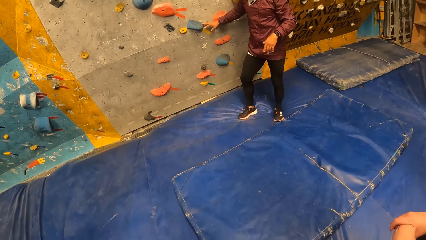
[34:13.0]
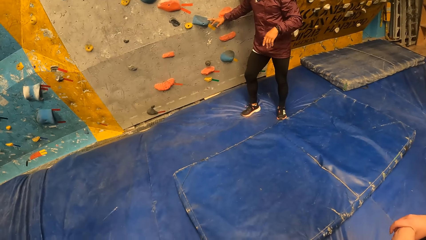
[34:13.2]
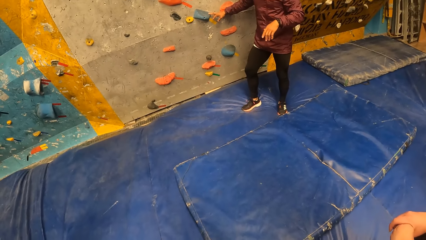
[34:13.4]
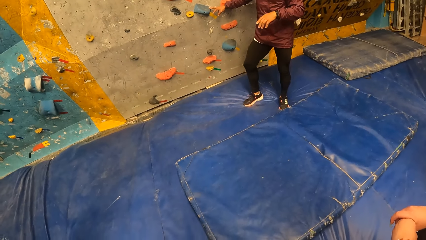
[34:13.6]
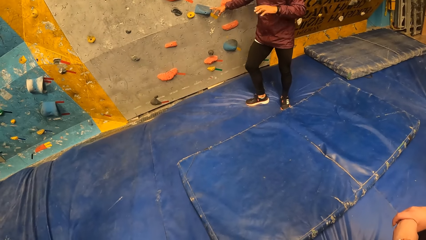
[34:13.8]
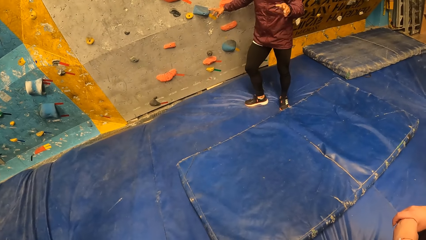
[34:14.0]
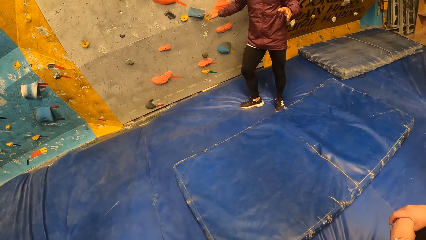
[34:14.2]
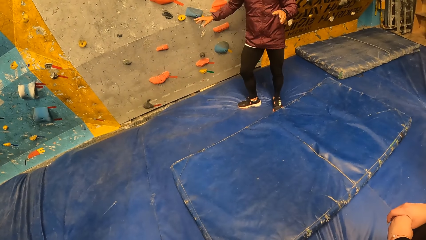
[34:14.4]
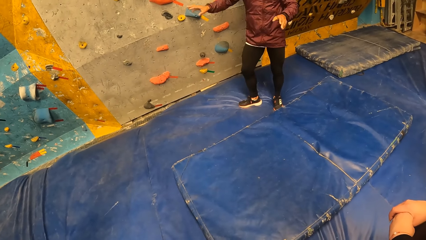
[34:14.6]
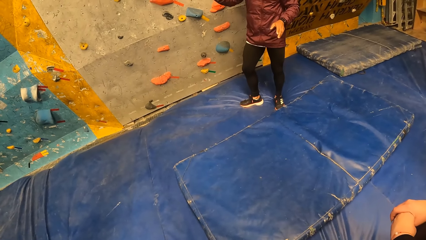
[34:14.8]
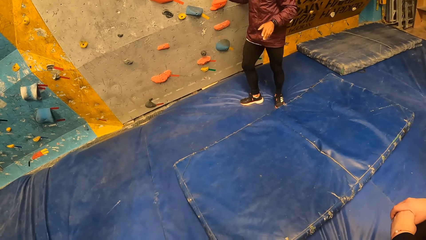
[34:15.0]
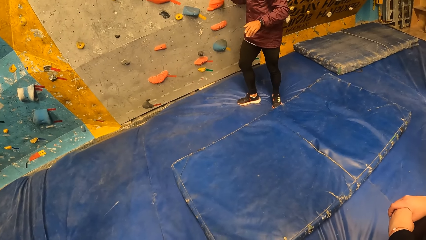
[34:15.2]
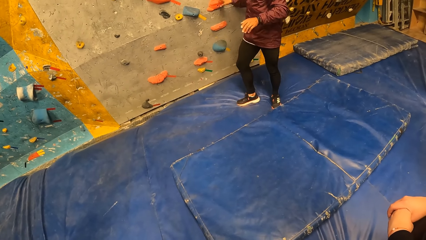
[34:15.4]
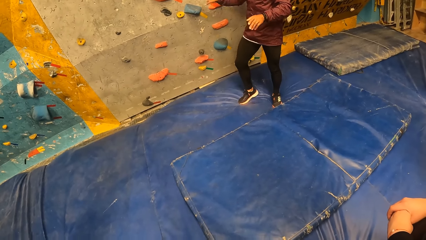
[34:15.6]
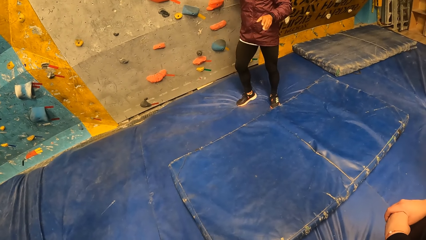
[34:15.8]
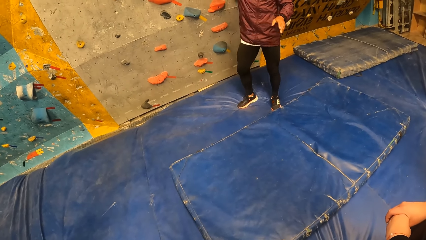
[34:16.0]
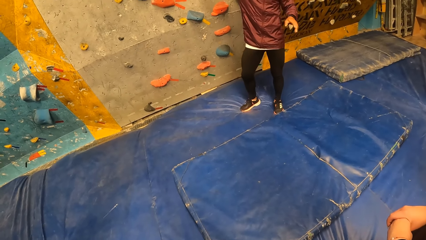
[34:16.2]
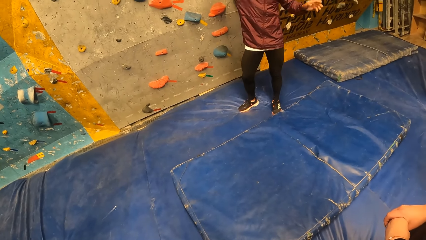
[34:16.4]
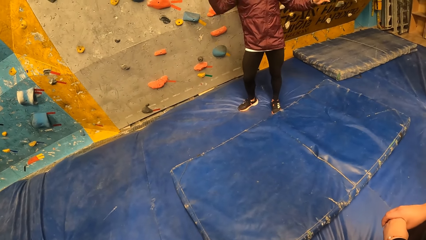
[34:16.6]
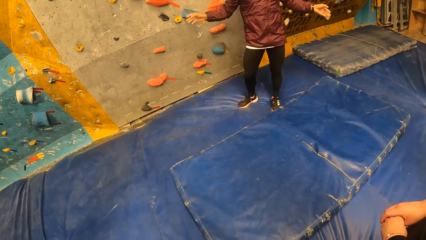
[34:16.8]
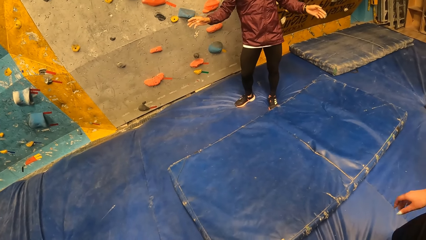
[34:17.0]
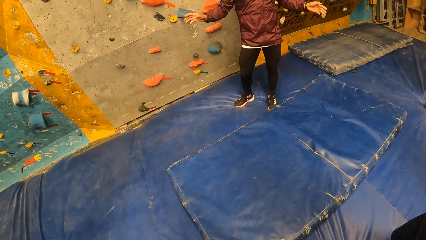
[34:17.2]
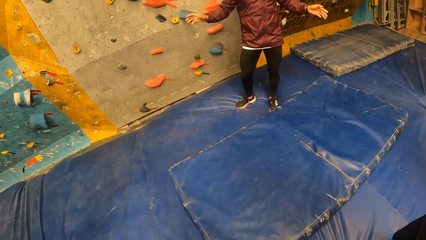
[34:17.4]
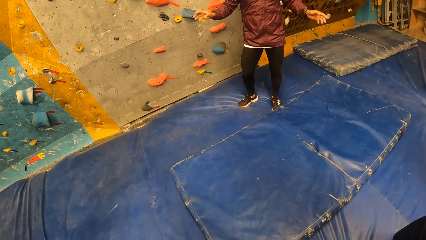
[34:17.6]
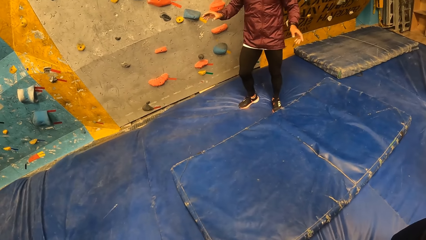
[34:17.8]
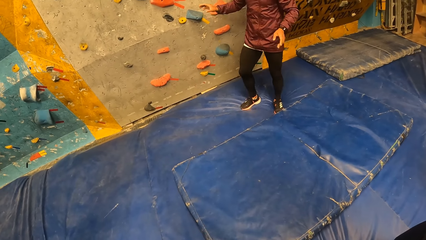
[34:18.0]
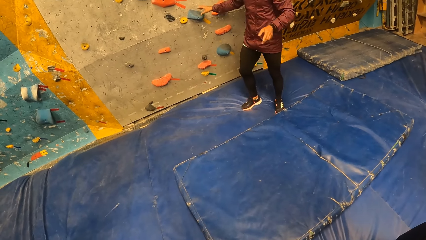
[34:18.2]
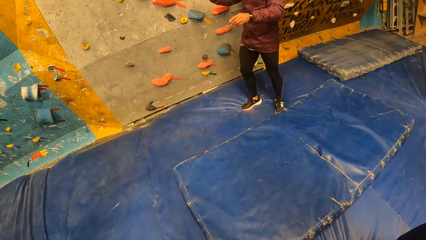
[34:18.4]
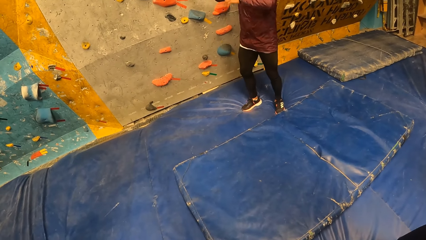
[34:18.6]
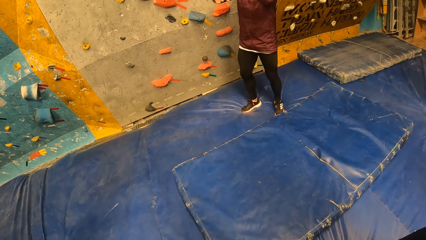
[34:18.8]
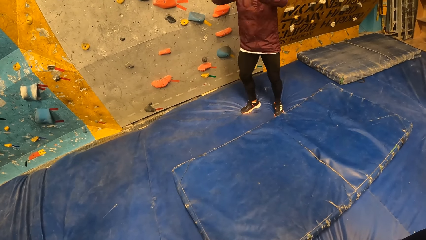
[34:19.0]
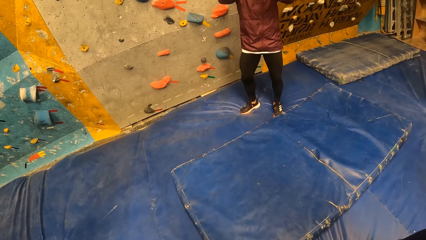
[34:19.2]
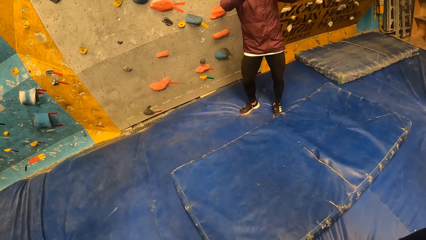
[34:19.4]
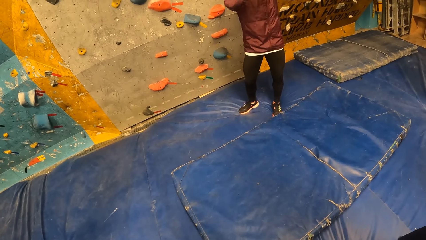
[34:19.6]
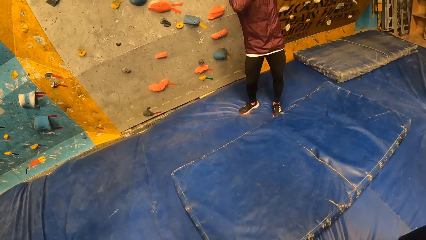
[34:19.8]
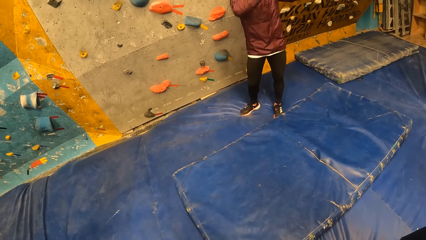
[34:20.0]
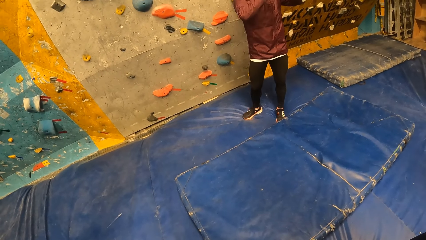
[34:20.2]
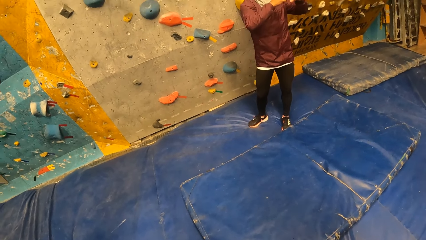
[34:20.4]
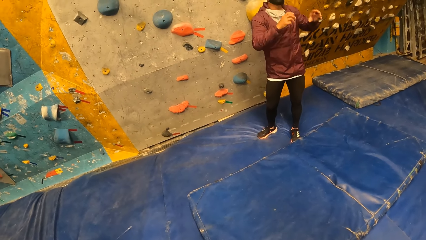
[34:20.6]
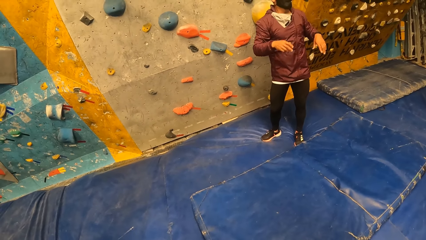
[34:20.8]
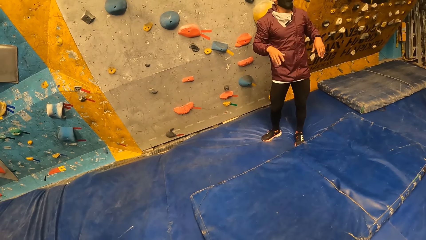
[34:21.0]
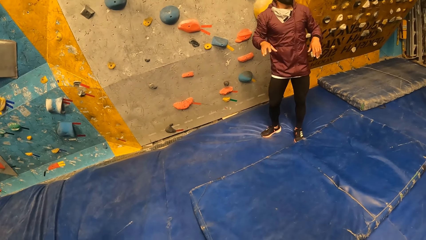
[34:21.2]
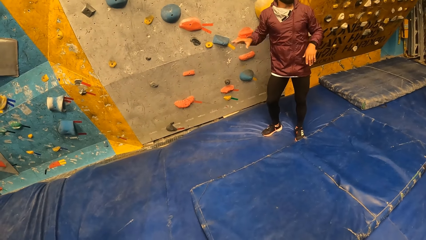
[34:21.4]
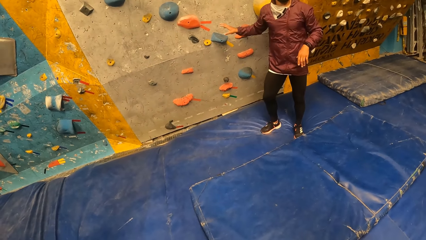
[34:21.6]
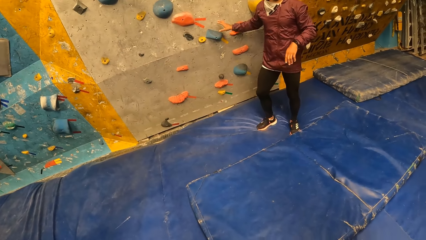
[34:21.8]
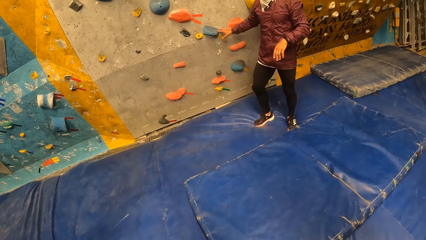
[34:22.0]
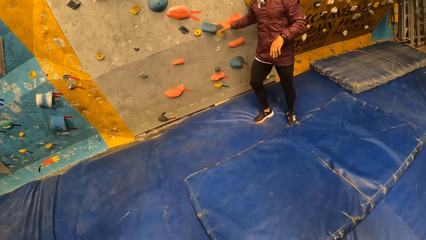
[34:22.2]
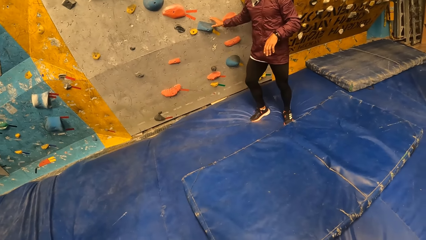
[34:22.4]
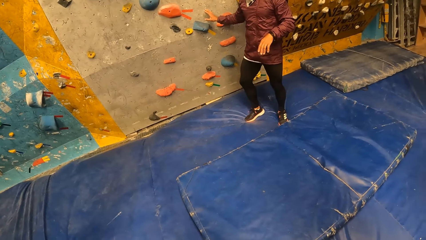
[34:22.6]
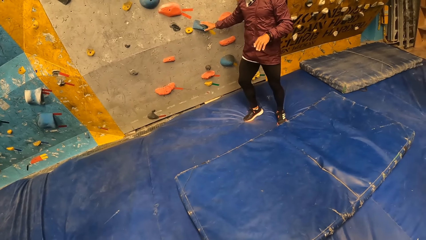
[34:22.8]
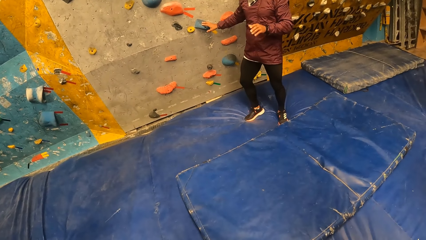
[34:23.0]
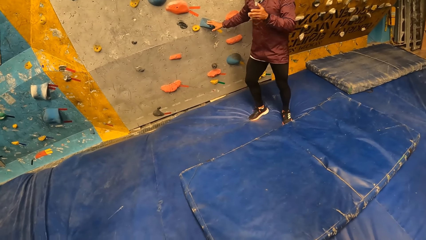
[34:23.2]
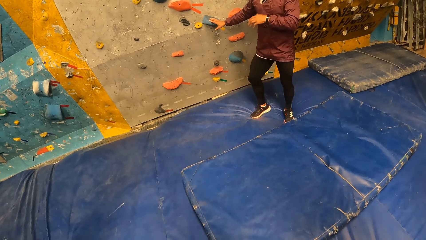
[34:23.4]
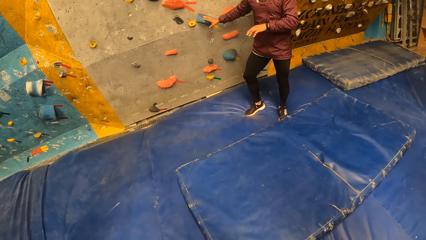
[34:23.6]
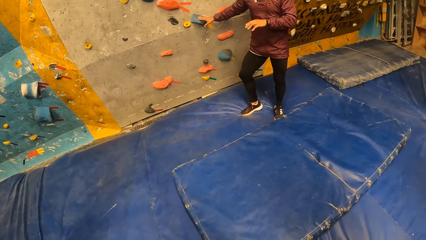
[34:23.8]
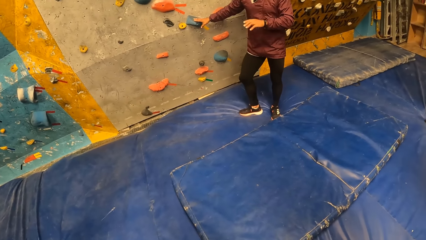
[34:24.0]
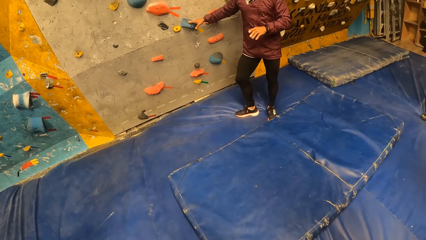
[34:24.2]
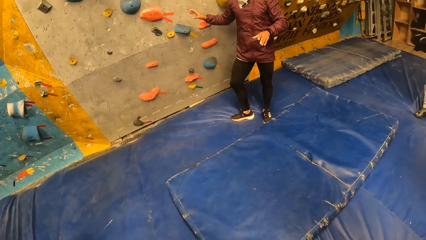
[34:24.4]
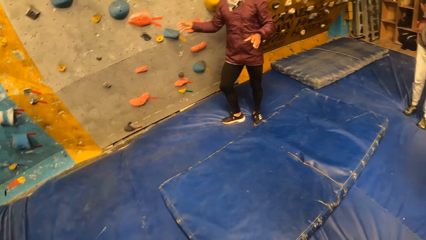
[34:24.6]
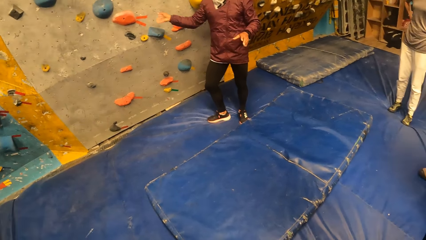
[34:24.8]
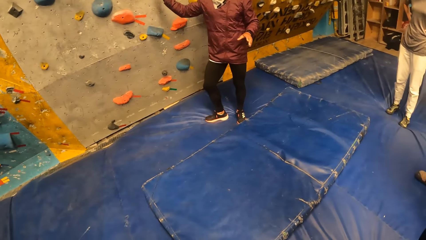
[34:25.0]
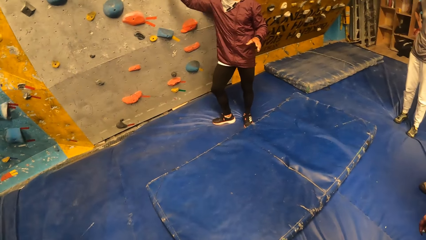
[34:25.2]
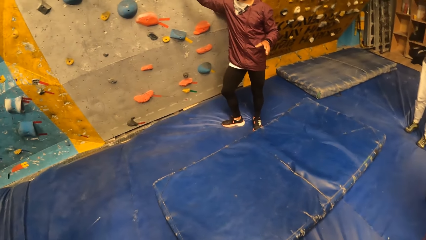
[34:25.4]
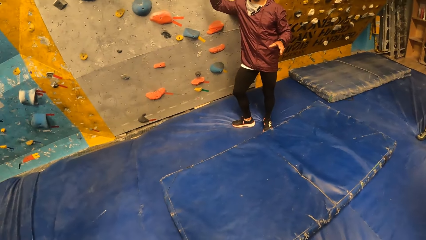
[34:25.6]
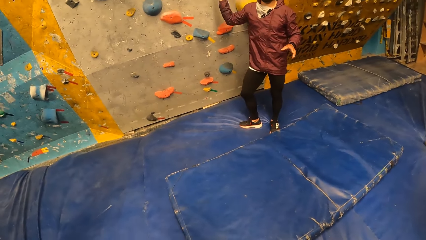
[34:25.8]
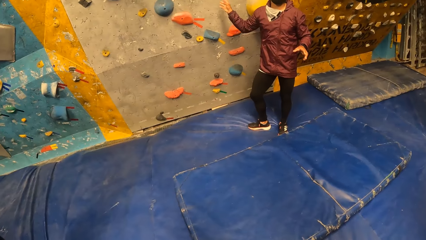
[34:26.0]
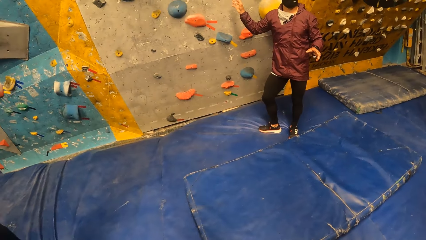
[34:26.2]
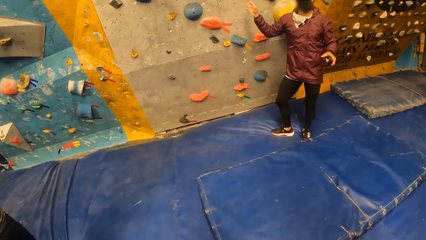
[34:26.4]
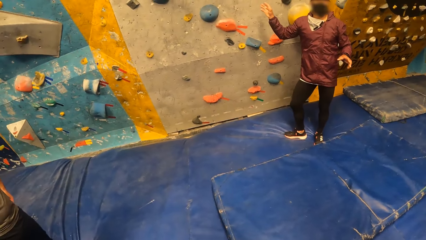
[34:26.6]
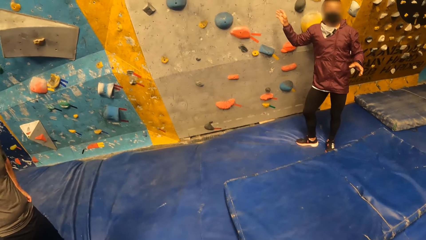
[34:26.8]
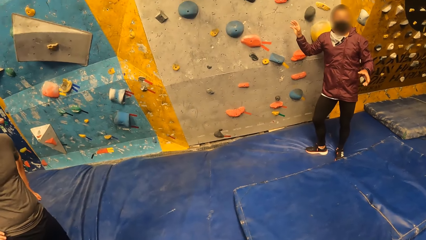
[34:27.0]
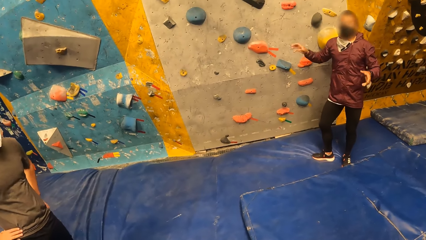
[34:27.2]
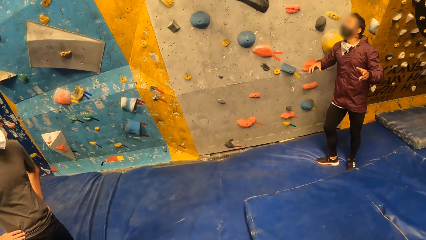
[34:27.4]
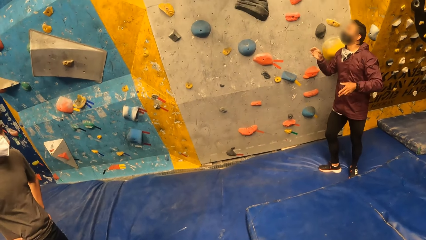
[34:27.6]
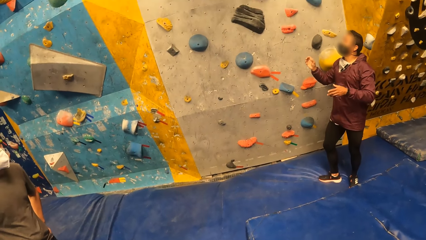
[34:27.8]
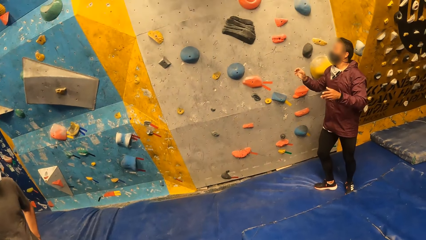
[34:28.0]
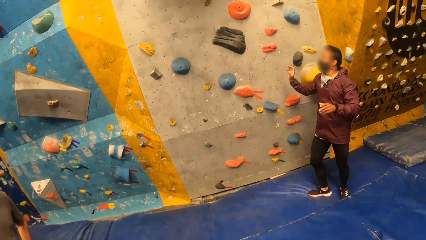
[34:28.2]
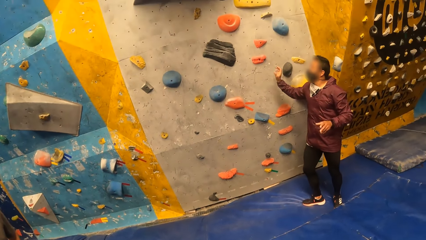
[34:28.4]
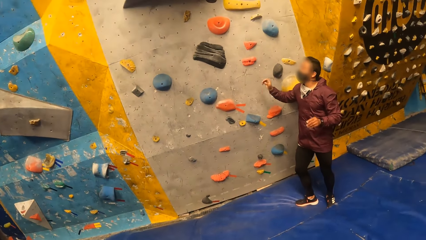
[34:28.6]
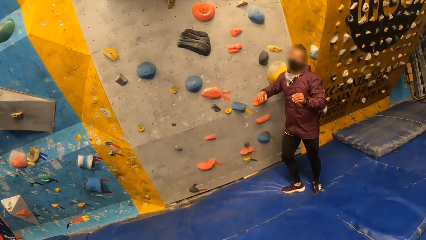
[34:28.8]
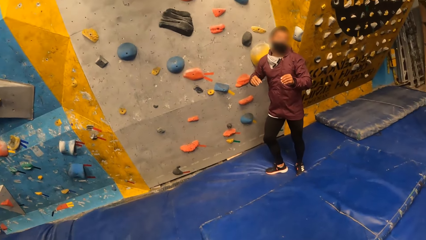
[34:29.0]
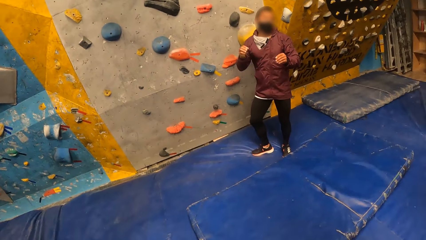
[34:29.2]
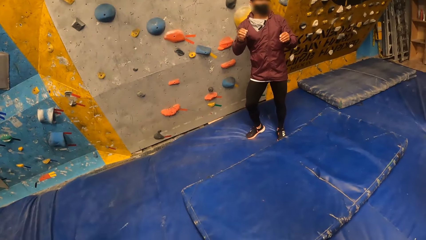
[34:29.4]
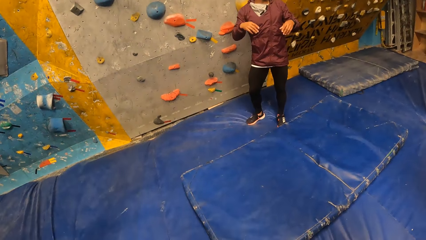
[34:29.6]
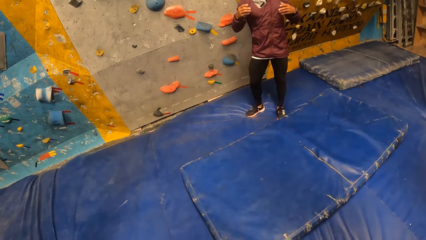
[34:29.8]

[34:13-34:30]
The man sways hands. The man places his right hand on the holds on the wall. The man sways hands and converses.
